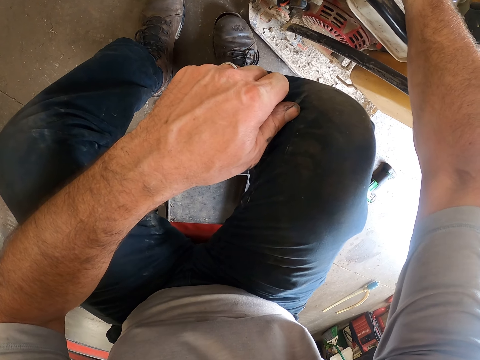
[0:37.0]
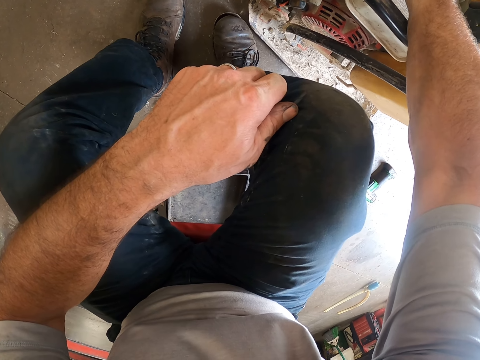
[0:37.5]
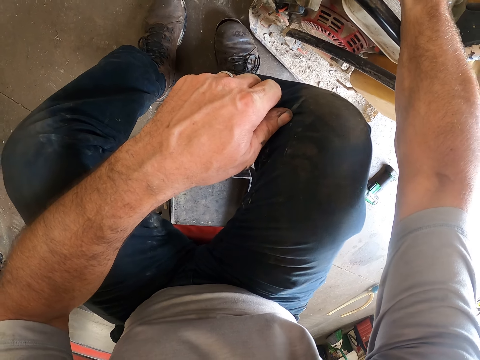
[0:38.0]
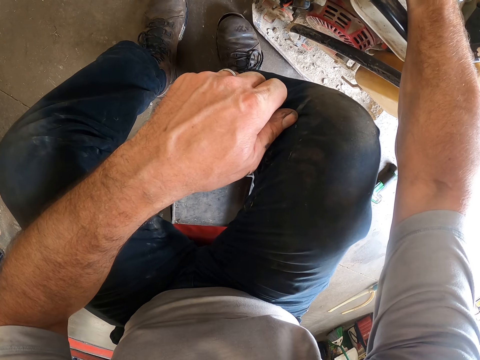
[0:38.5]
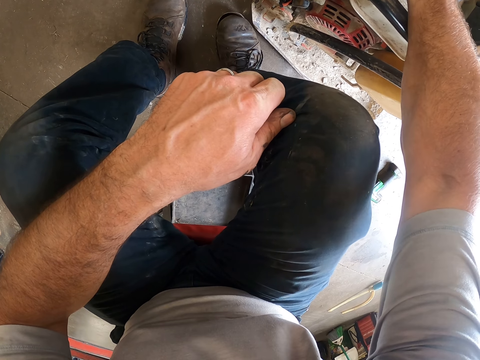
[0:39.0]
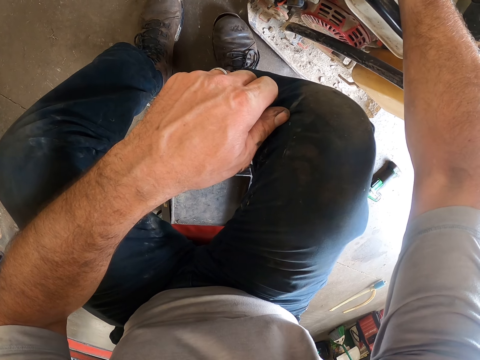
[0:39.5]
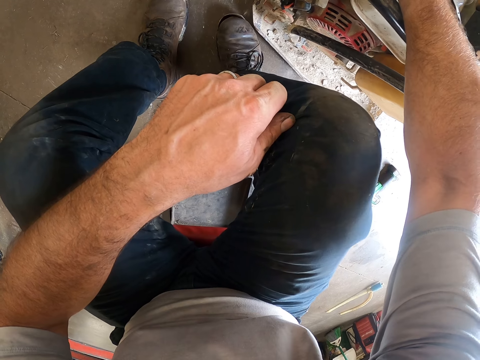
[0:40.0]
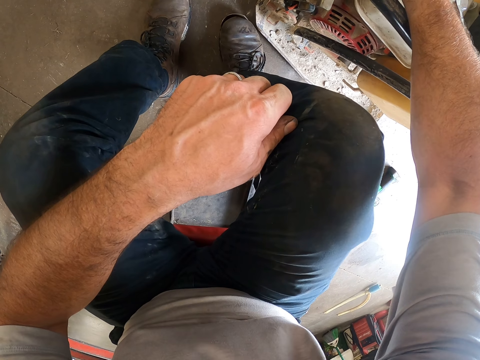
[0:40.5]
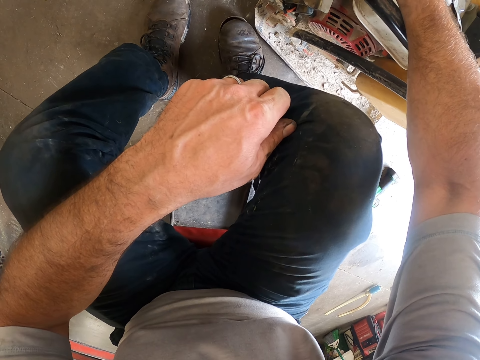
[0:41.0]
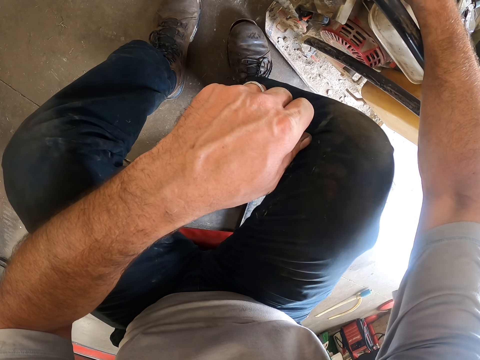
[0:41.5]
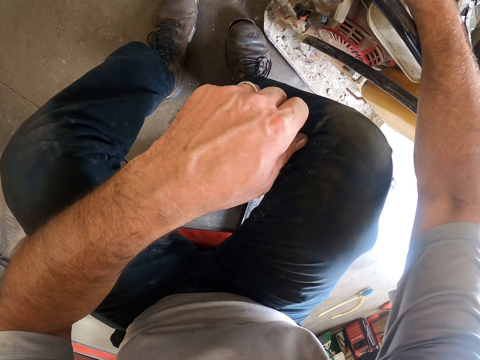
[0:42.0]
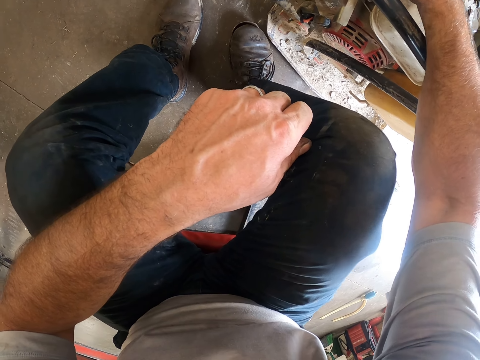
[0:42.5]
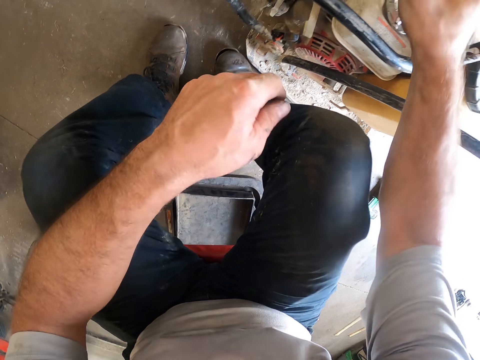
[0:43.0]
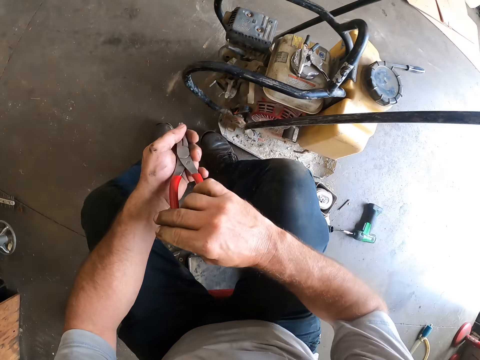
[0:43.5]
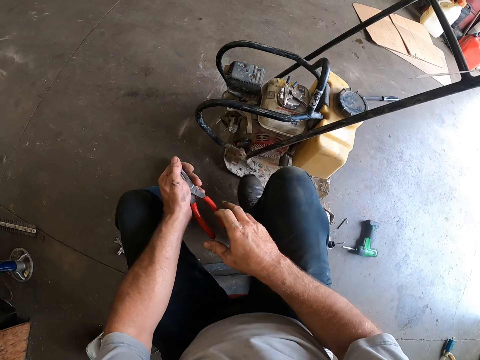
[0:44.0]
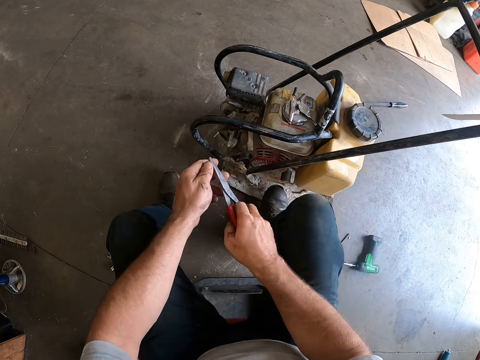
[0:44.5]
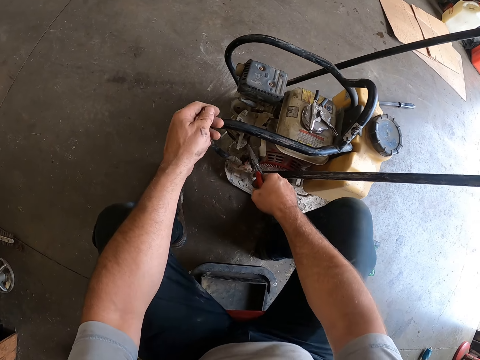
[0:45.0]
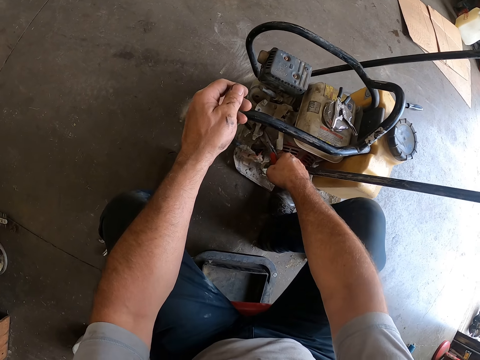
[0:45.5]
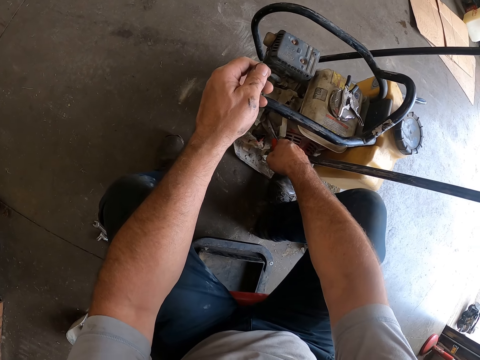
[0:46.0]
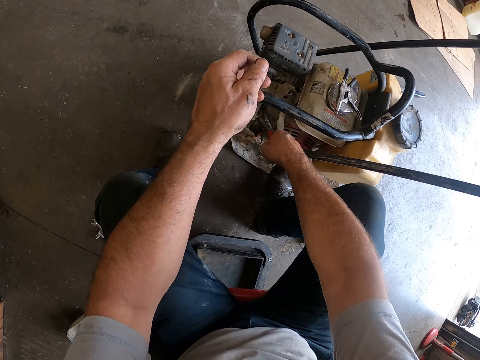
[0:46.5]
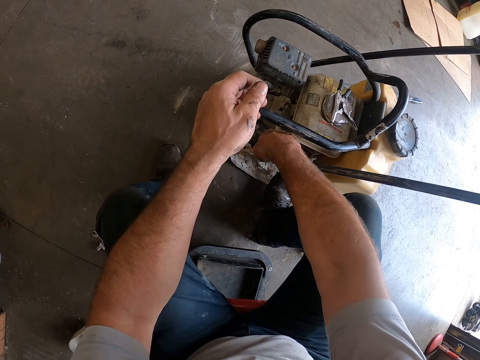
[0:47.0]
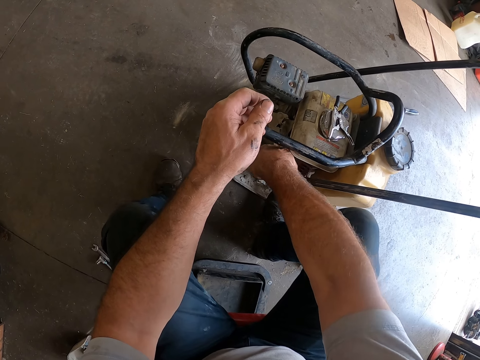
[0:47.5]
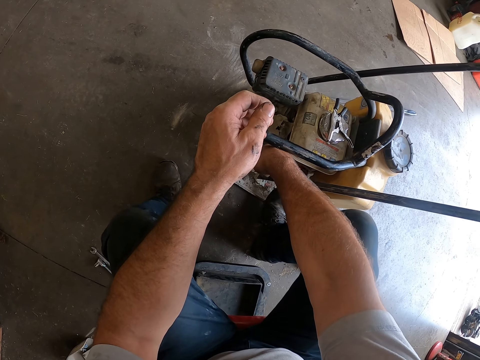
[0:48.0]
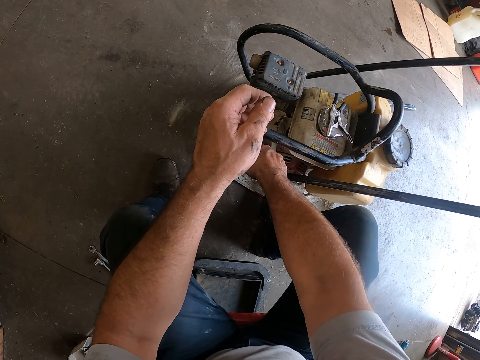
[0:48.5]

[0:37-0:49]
The camera wearer removes the long nose pliers from the lawn mower with his right hand. He passes the long nose pliers from his right hand to his left hand. He holds the pliers with both hands. He pulls his hand off the pliers. He holds something with the pliers. He loosens the screw on the lawn mower with the long nose pliers in his right hand.

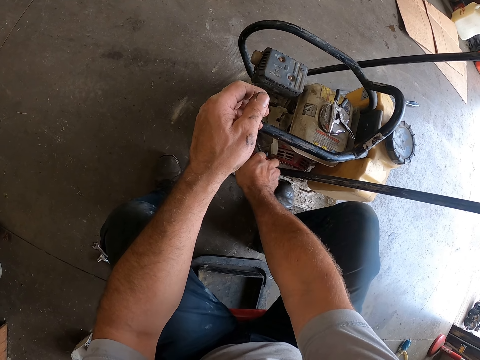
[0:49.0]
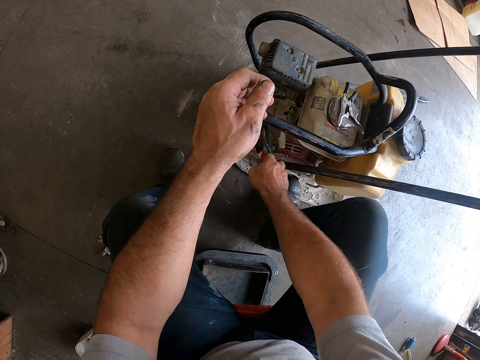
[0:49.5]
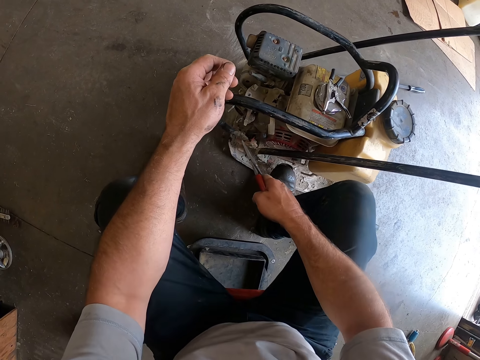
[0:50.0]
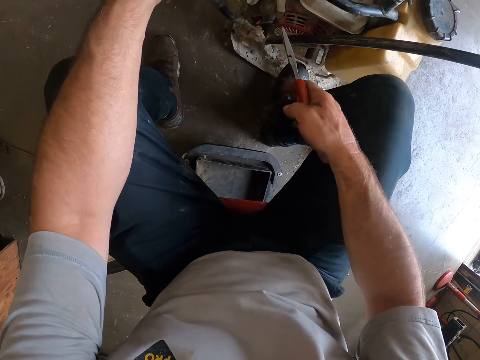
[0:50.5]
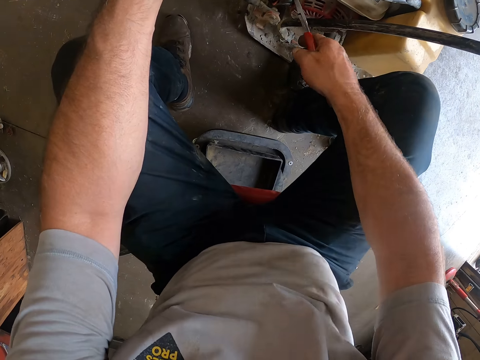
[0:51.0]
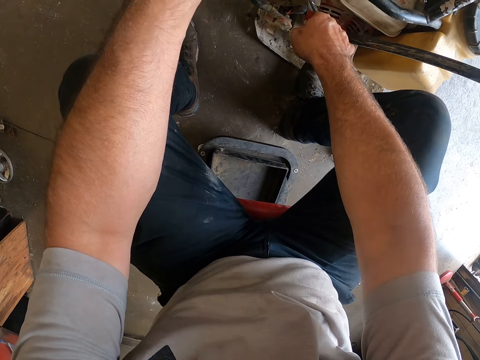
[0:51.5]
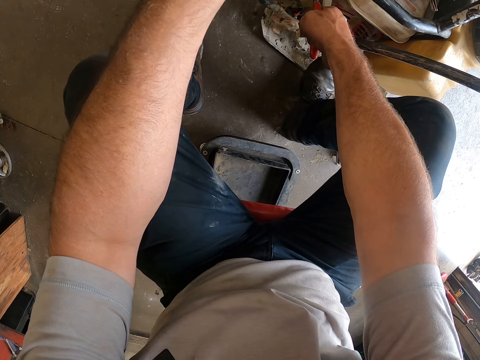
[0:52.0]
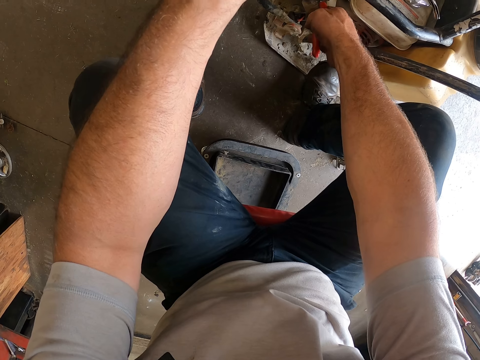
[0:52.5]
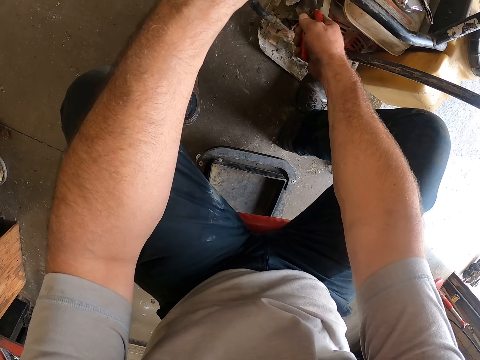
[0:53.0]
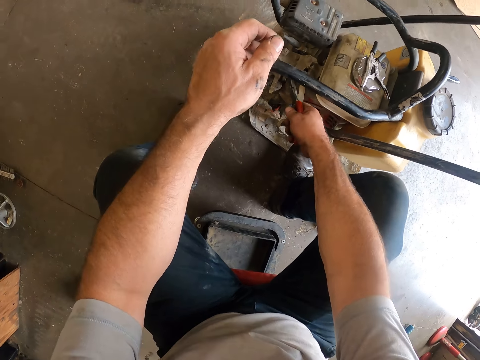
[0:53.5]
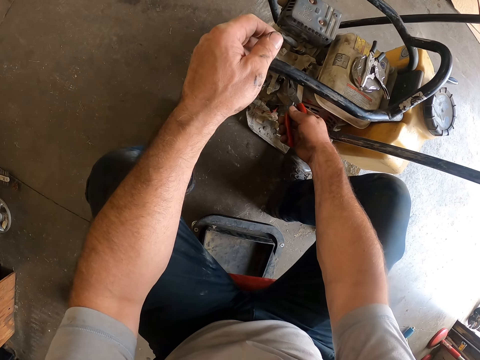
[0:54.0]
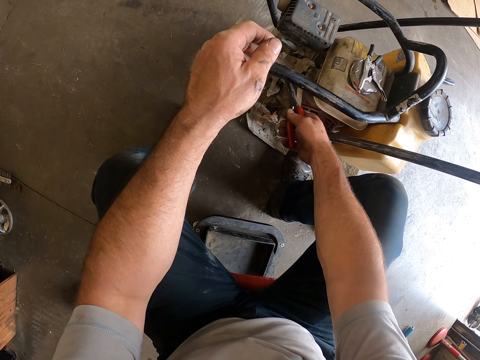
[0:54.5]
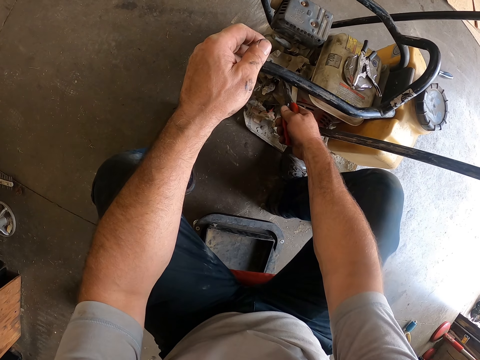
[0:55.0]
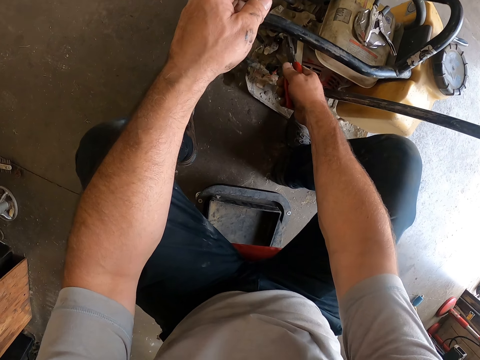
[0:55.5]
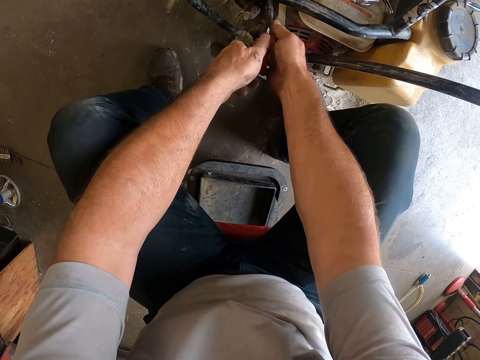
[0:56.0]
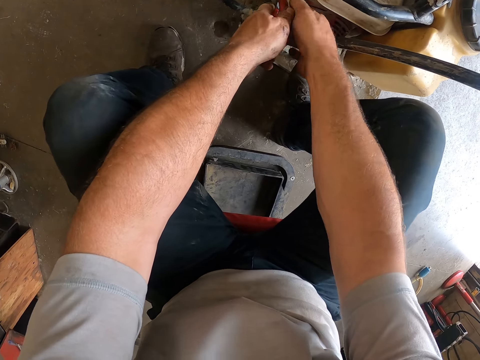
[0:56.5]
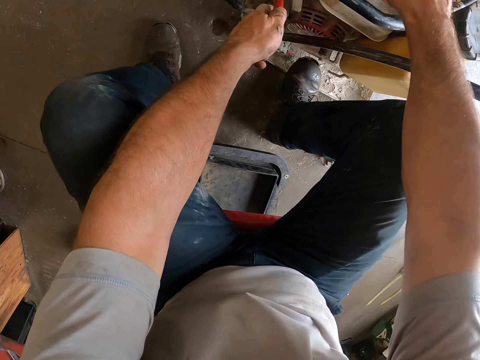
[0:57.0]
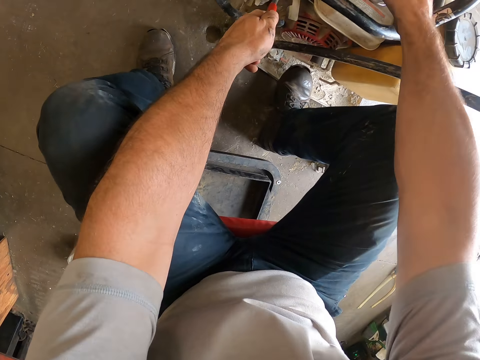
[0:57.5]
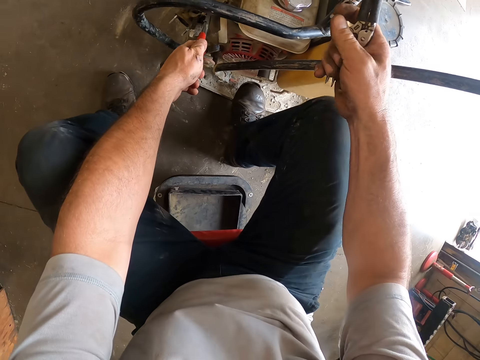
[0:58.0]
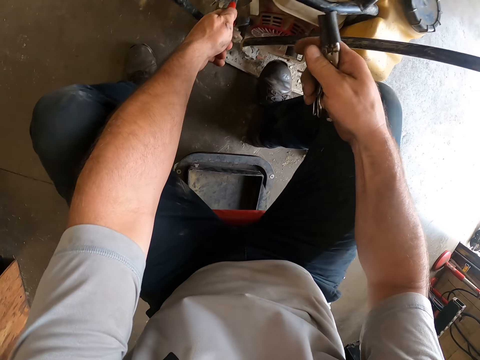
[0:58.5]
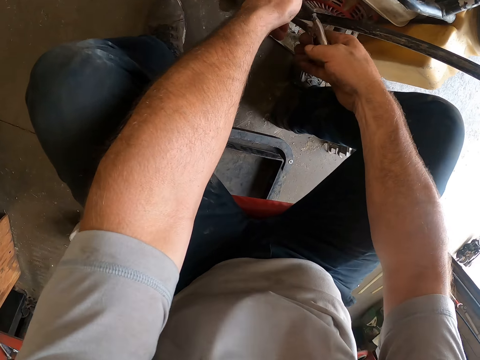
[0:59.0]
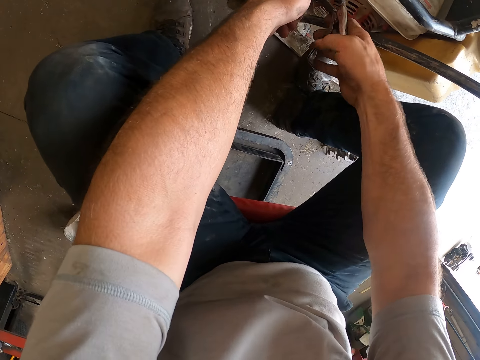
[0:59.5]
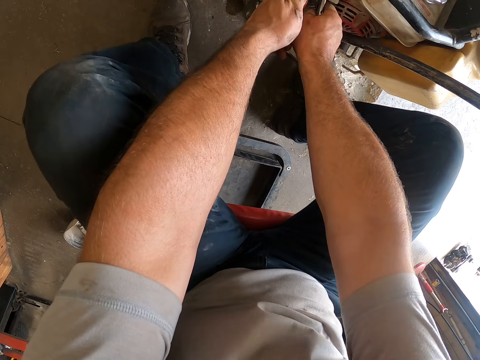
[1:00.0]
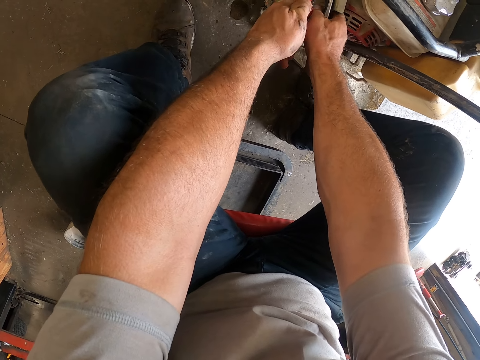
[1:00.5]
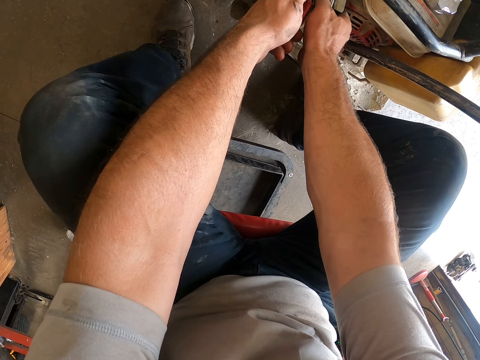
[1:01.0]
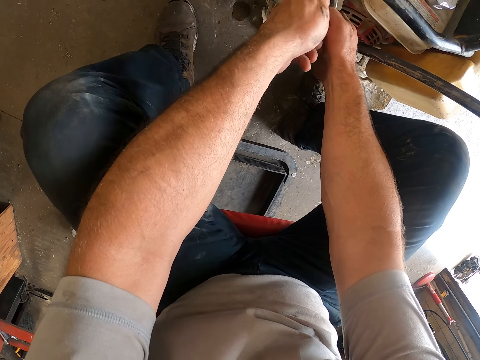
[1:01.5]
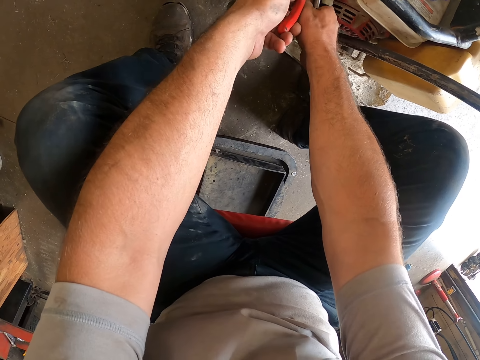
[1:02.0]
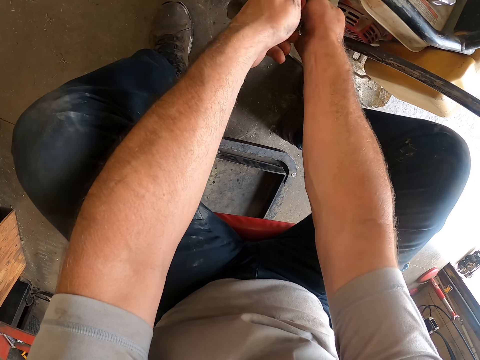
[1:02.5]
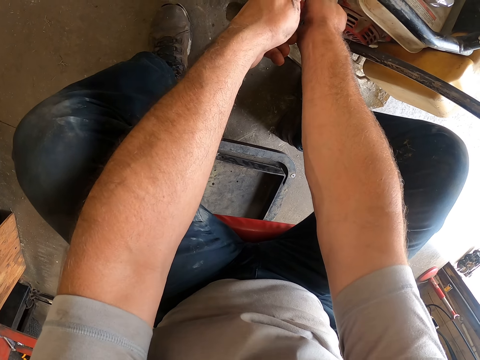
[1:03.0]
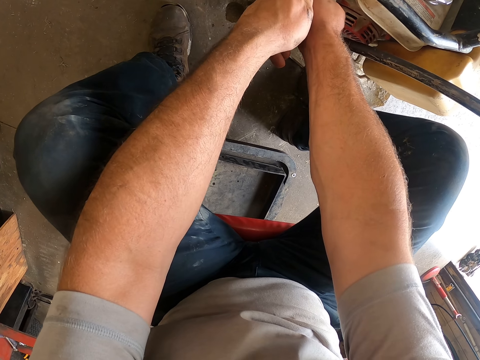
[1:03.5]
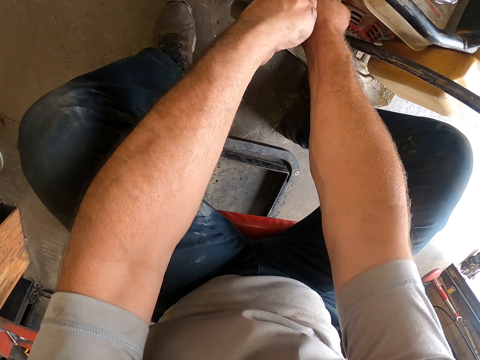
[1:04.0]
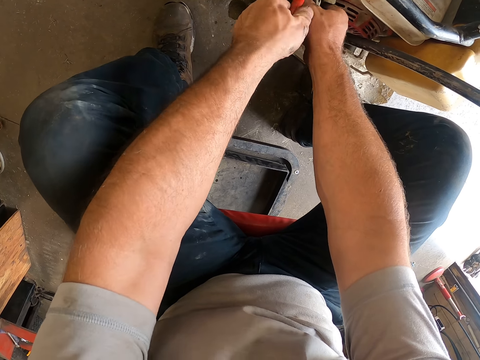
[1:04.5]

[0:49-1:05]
The camera wearer pulls the pliers off something. He loosens the screw in the lawn mower with the long nose pliers in his right hand. He holds something with the pliers. He holds the long nose pliers with his right hand. He switches the pliers to the other hand. He picks up the locking pliers on the lawn mower with his right hand. He locks something with the locking pliers. He holds the screw in the lawn mower with the locking pliers in his right hand. He holds something with the pliers.
